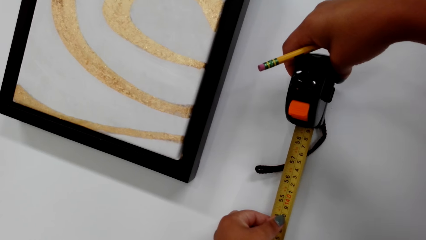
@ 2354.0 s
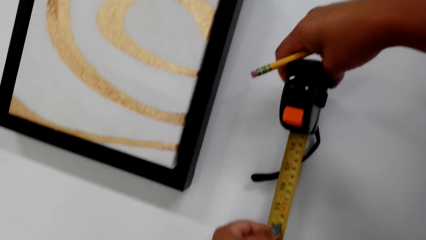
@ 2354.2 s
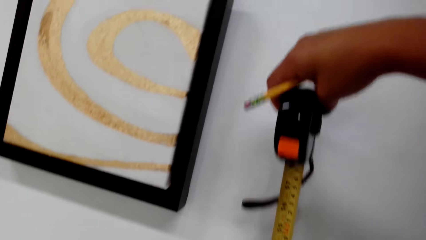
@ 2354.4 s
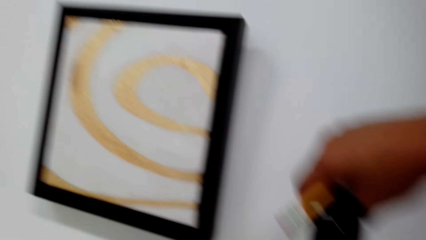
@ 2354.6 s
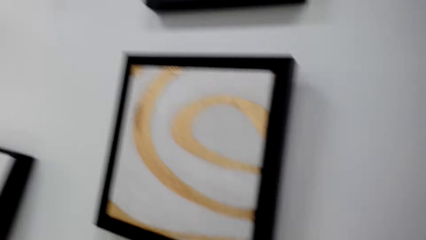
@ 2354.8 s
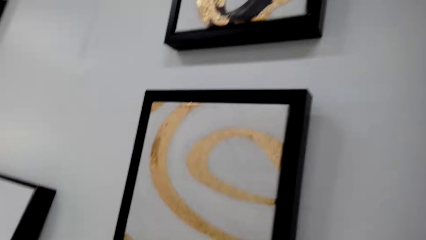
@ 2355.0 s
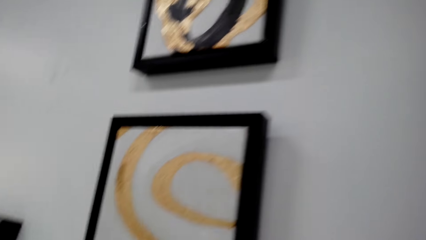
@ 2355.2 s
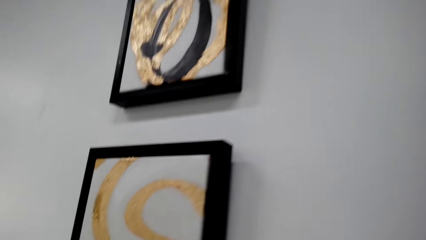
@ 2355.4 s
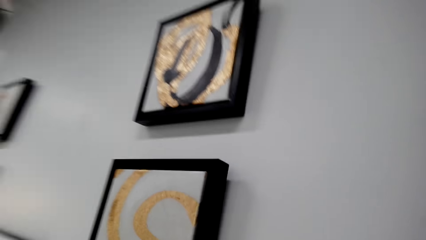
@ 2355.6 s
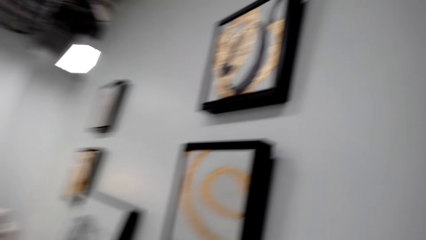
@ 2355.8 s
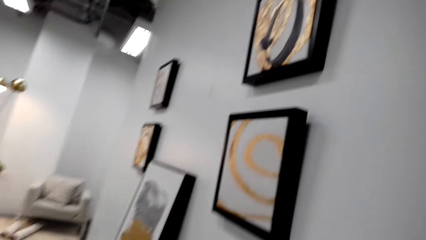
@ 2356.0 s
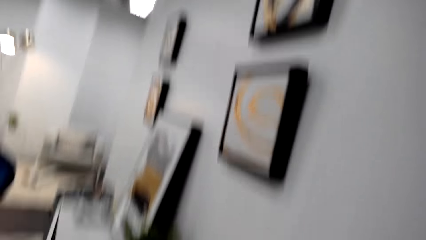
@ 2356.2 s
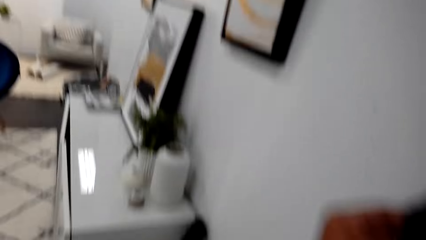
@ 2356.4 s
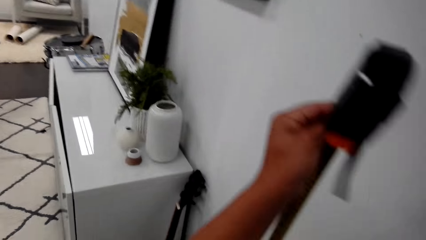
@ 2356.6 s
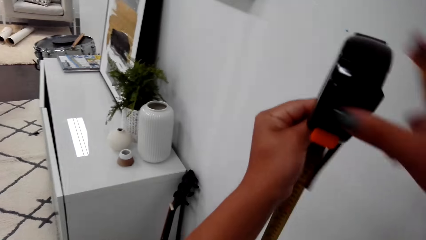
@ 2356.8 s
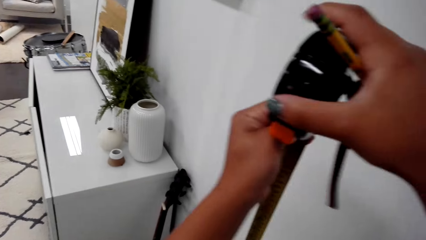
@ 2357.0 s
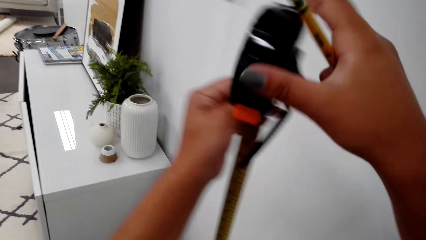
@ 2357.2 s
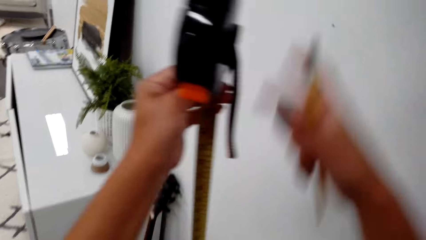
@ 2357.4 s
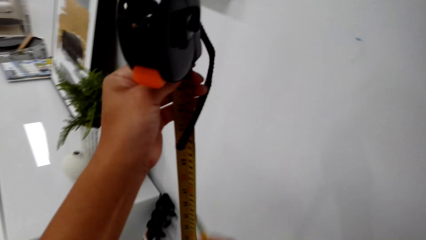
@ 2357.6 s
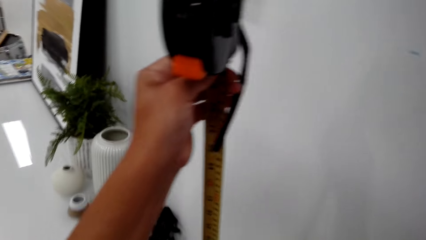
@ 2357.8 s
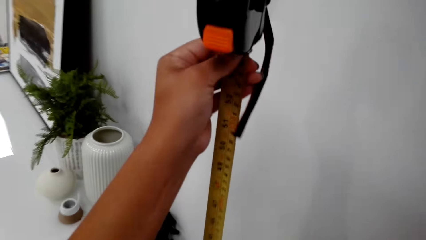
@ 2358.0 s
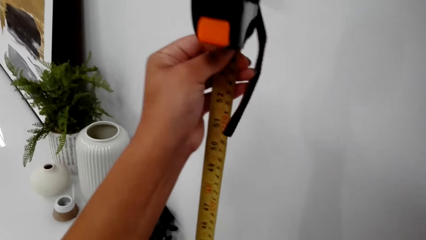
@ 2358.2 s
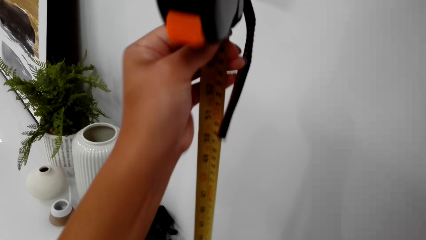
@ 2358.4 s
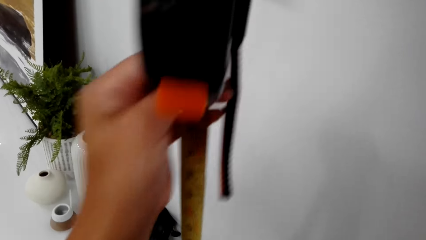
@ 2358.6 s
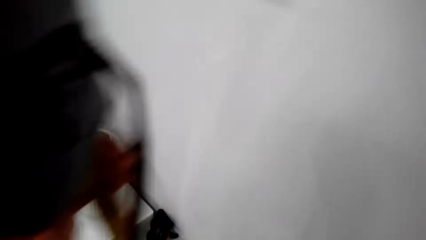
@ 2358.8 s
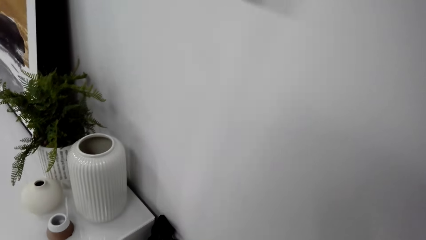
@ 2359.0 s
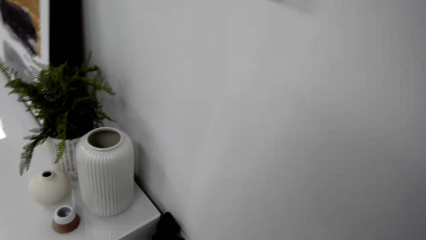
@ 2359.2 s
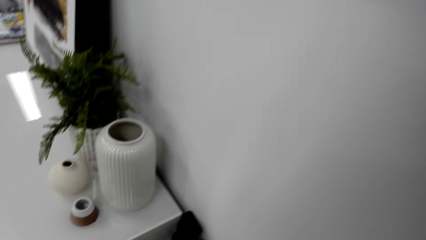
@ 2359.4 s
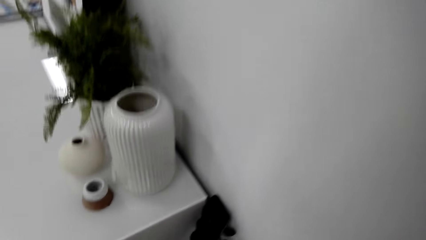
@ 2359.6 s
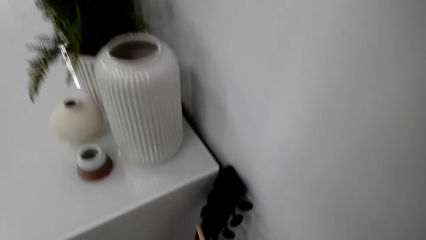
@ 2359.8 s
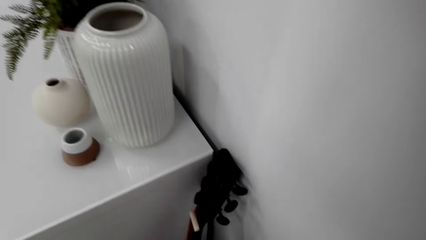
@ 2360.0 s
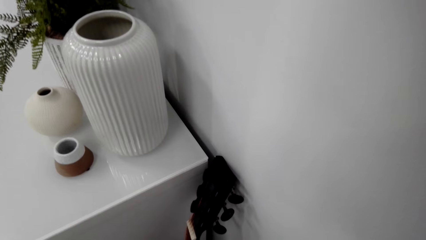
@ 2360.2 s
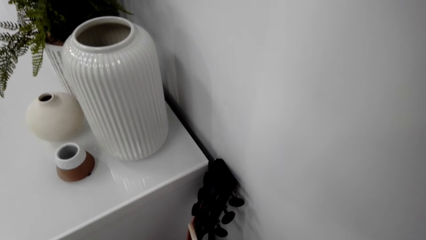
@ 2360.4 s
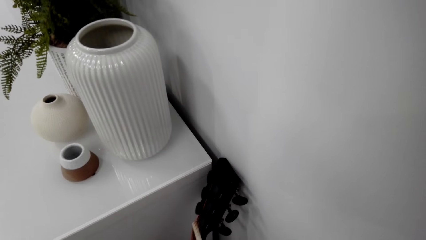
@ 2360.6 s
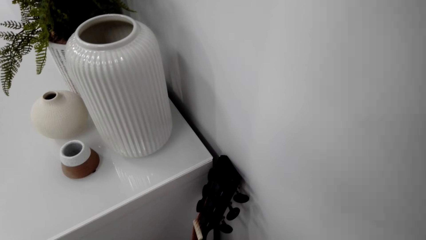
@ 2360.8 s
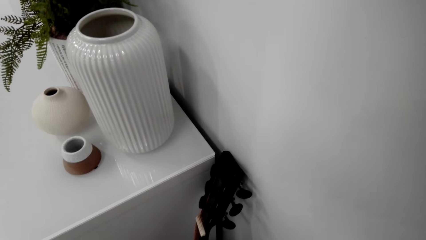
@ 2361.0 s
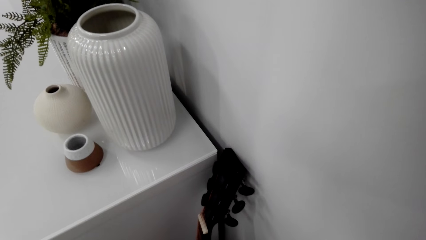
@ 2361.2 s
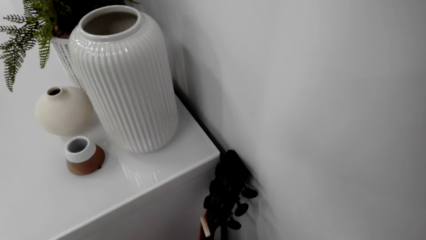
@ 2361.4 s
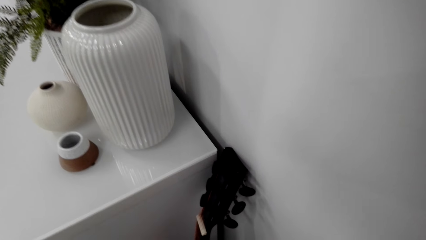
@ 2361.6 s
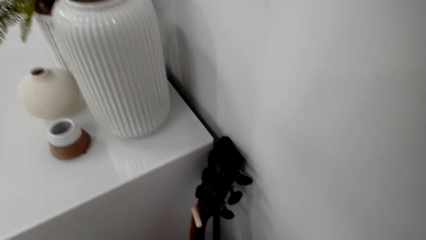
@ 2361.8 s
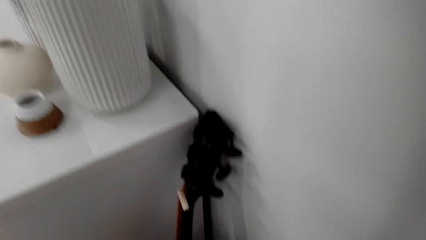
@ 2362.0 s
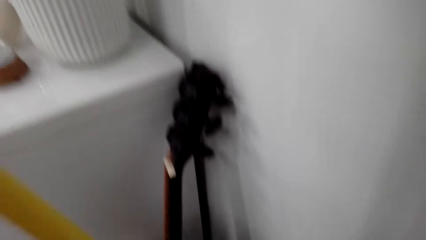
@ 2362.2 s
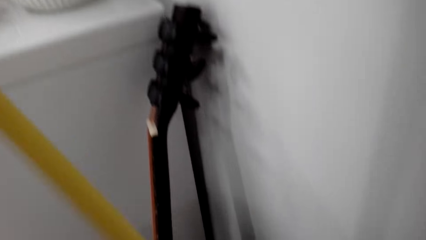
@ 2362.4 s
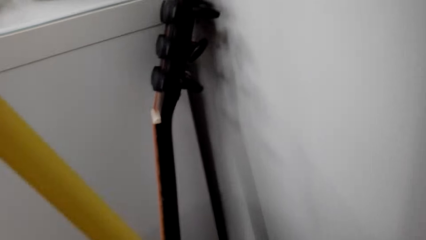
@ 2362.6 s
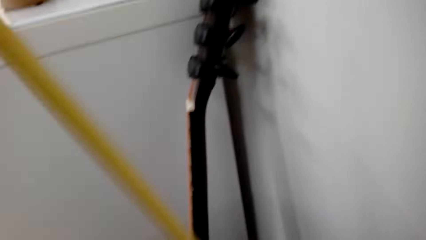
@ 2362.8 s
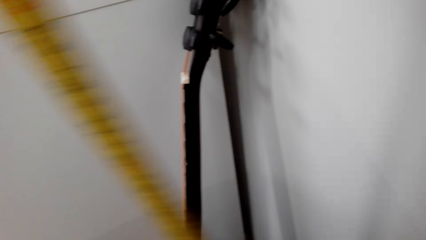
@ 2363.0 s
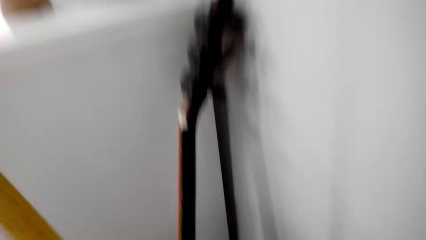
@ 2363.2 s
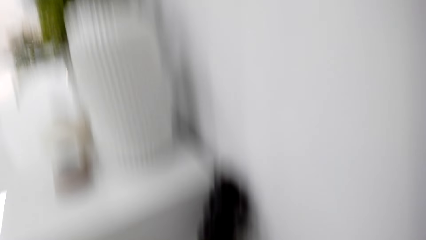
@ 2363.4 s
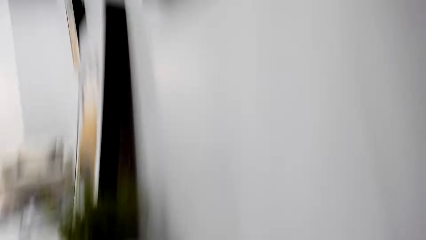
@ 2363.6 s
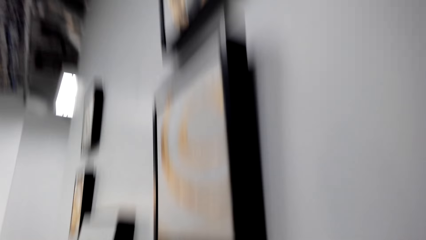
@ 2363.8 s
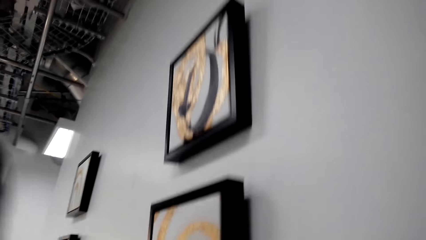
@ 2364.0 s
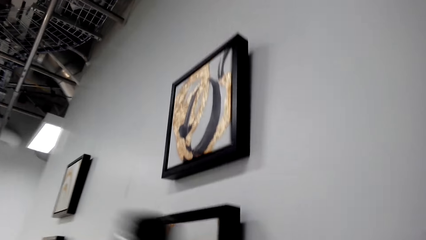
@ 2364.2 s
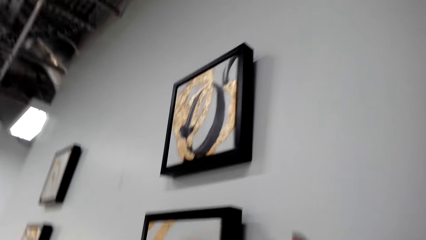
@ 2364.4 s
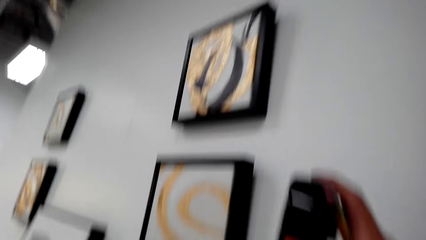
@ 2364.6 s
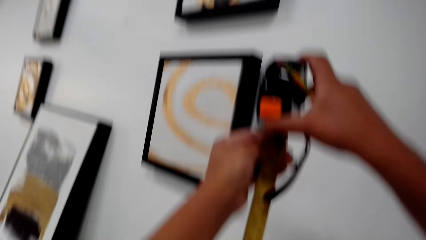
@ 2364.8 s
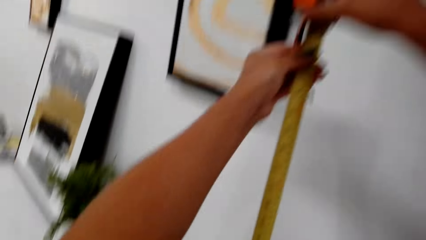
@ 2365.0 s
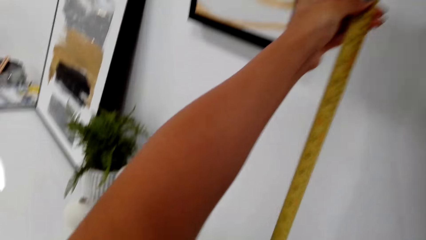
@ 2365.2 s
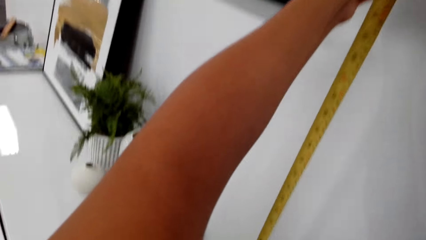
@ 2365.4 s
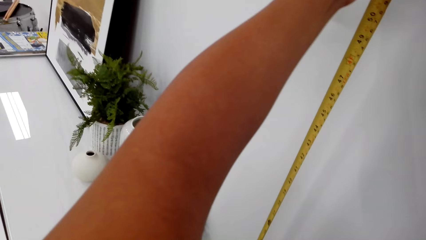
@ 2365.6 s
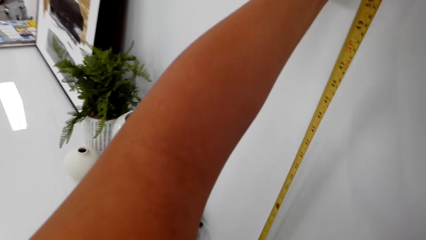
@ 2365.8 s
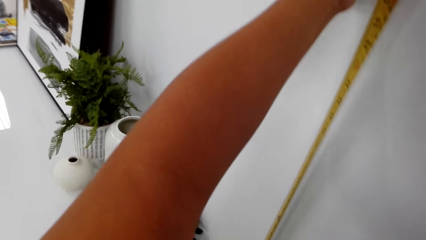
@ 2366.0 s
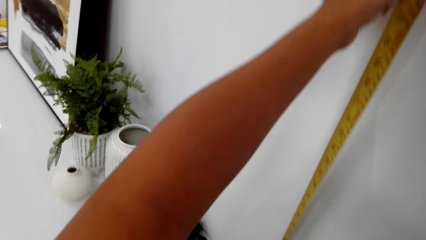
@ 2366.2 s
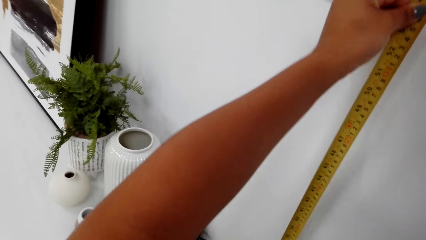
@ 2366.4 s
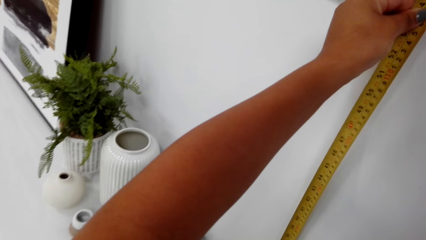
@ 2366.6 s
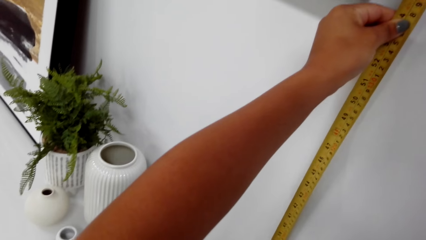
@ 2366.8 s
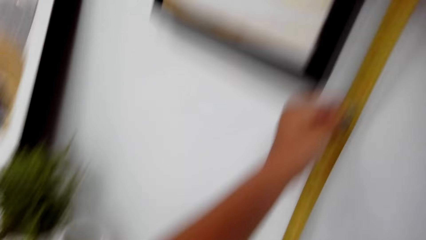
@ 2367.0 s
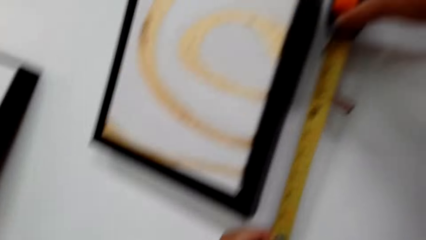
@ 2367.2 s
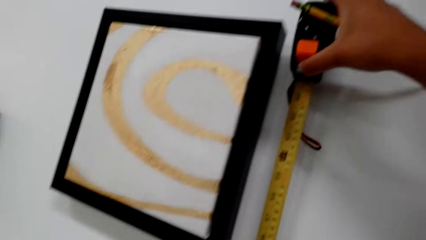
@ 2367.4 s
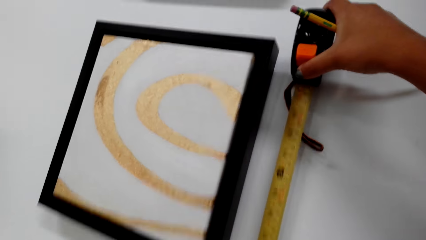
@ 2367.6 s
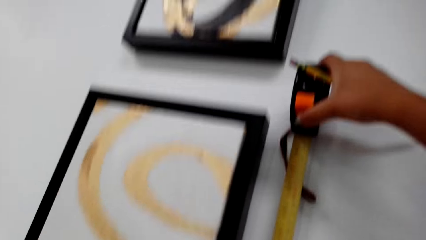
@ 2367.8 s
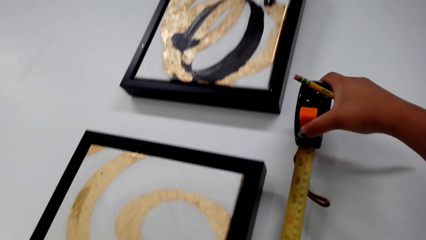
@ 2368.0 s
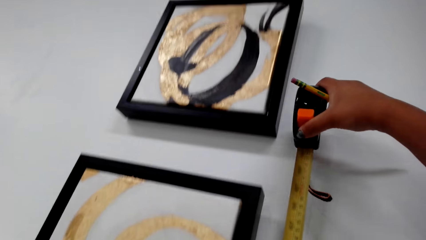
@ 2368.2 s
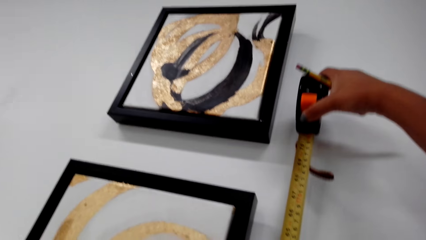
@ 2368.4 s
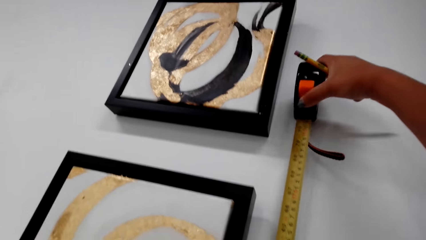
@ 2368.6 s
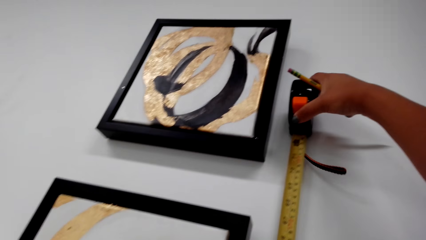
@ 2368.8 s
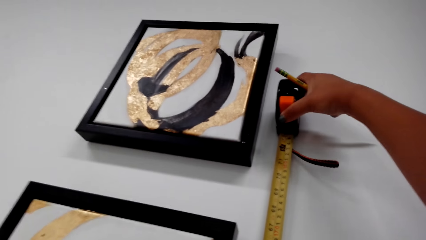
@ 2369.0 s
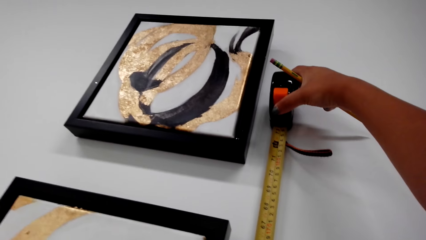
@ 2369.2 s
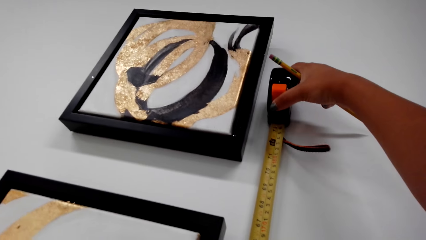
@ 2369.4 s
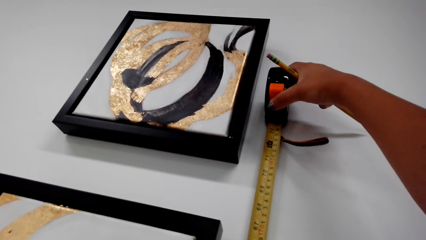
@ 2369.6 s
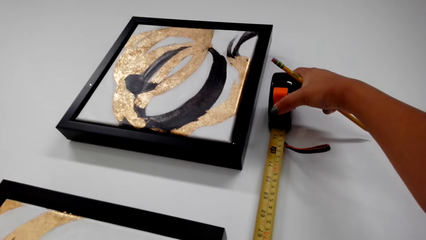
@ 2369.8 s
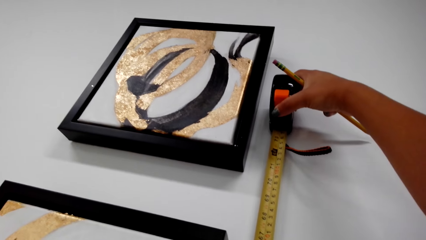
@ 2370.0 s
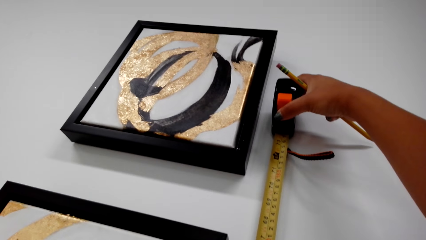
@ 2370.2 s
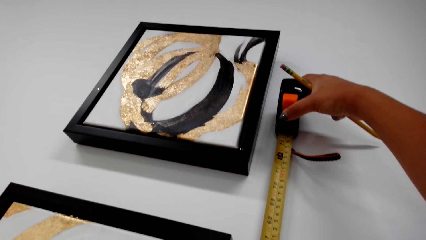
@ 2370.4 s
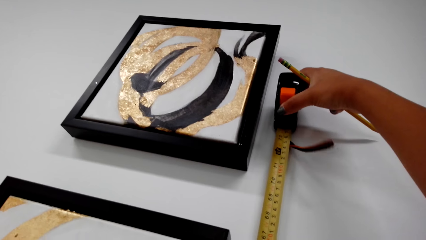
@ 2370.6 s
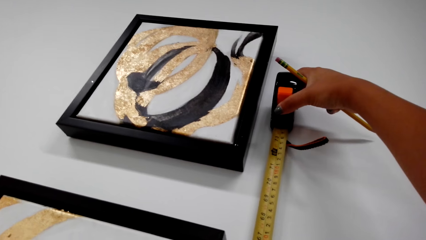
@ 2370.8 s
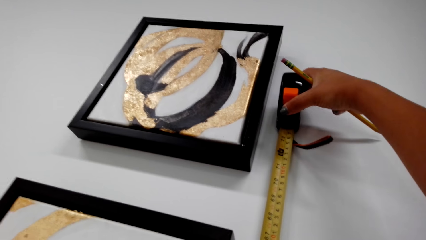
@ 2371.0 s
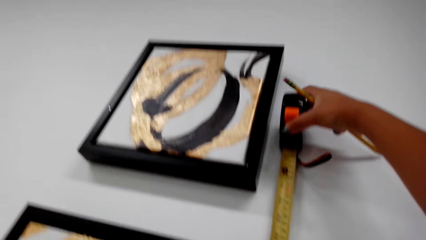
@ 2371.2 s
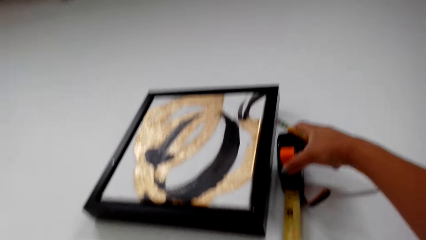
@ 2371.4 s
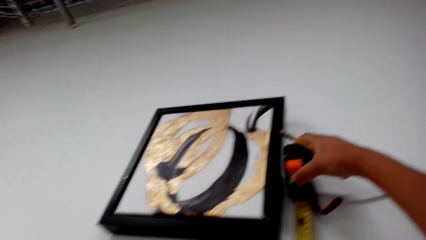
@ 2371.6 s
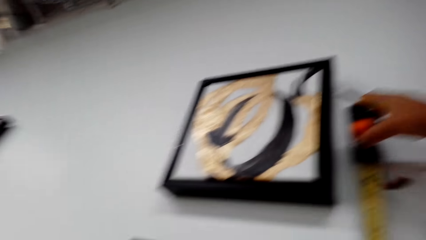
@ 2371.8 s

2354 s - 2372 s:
The camera wearer looks around. They align a tape measure. They move the tape measure. They measure the wall using the tape measure. They straighten the tape measure. They measure the wall using the tape measure.
